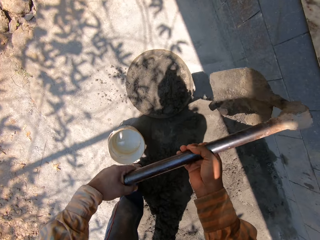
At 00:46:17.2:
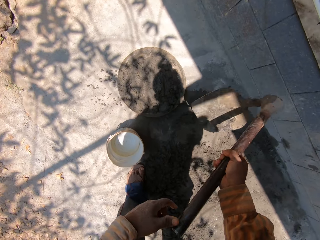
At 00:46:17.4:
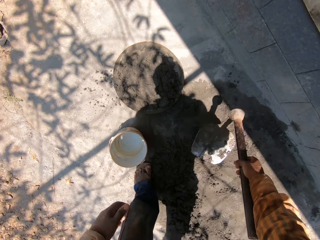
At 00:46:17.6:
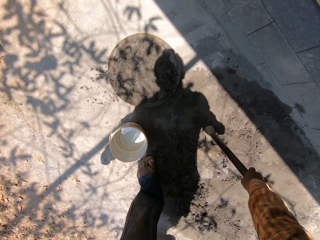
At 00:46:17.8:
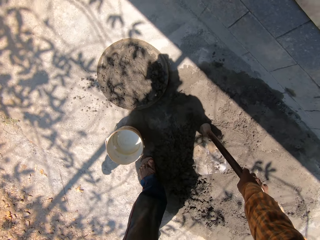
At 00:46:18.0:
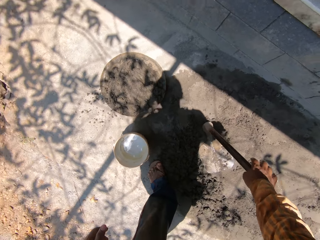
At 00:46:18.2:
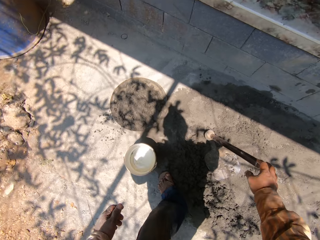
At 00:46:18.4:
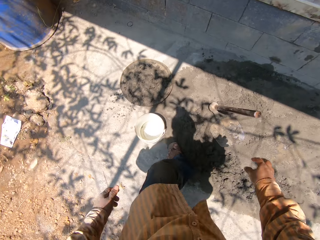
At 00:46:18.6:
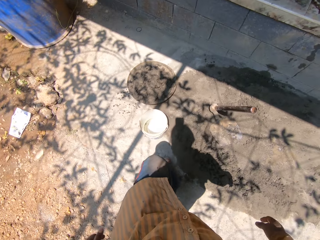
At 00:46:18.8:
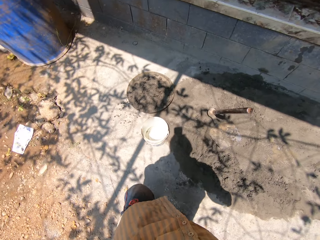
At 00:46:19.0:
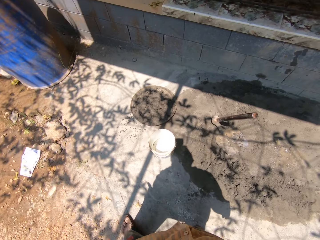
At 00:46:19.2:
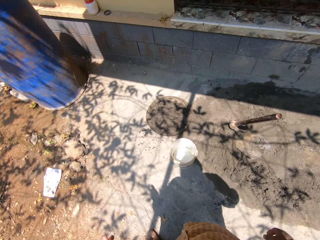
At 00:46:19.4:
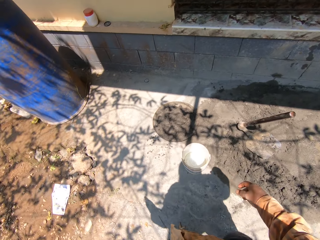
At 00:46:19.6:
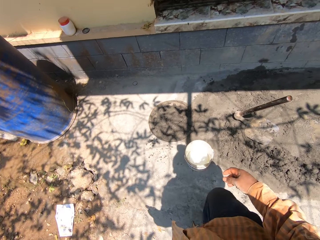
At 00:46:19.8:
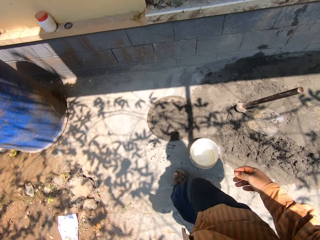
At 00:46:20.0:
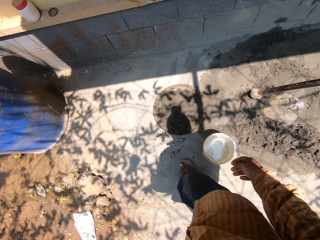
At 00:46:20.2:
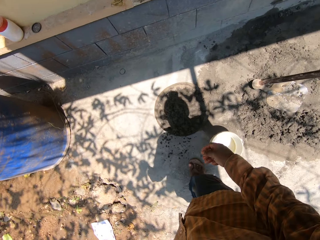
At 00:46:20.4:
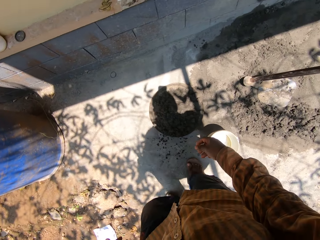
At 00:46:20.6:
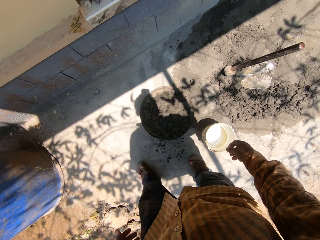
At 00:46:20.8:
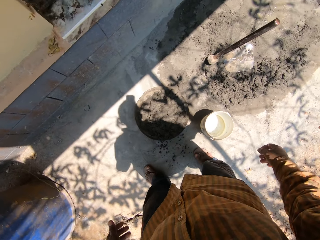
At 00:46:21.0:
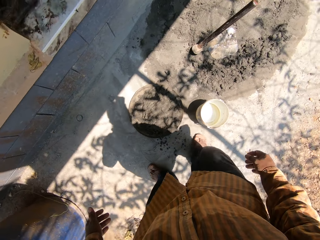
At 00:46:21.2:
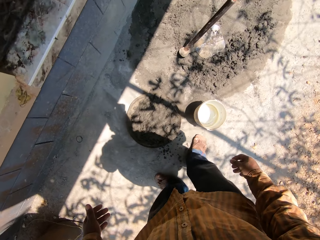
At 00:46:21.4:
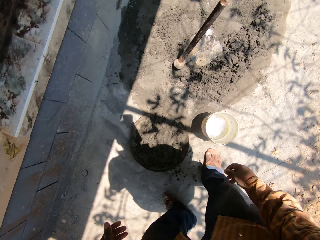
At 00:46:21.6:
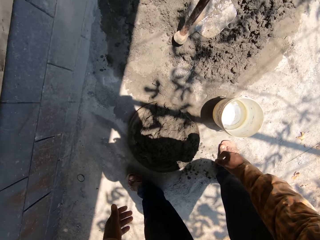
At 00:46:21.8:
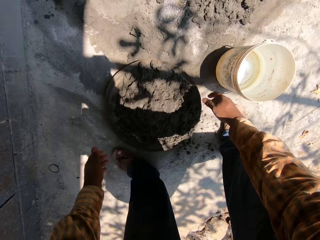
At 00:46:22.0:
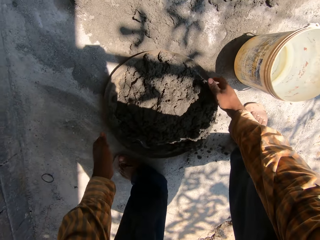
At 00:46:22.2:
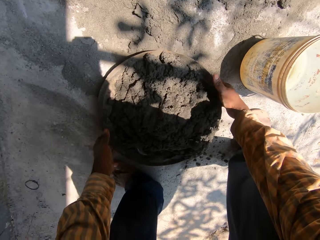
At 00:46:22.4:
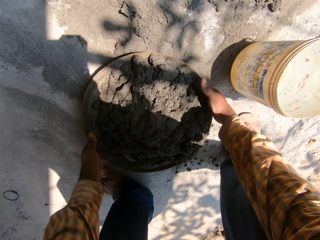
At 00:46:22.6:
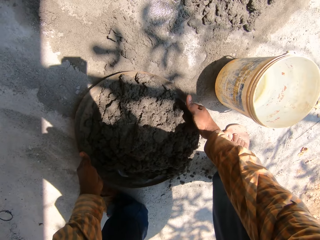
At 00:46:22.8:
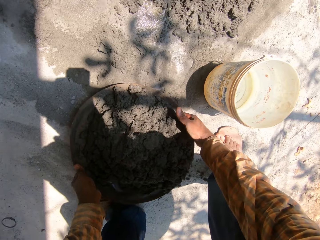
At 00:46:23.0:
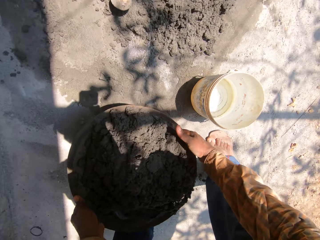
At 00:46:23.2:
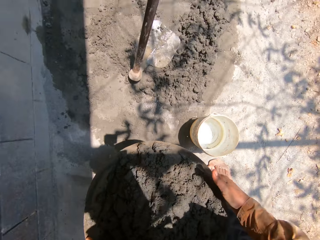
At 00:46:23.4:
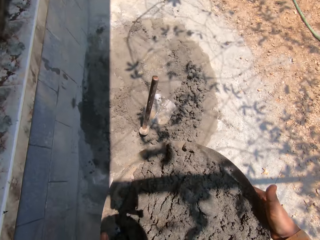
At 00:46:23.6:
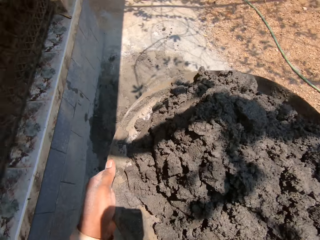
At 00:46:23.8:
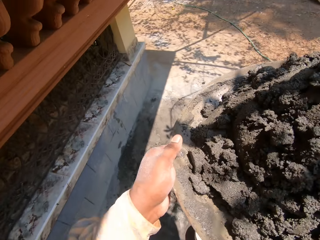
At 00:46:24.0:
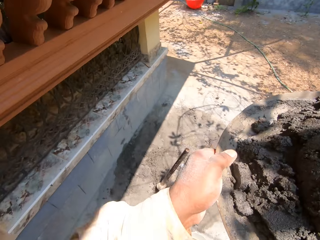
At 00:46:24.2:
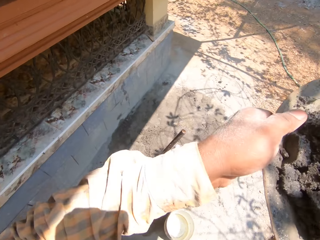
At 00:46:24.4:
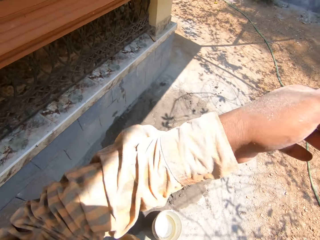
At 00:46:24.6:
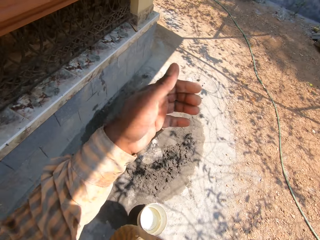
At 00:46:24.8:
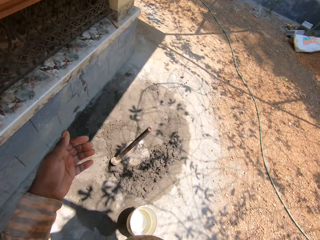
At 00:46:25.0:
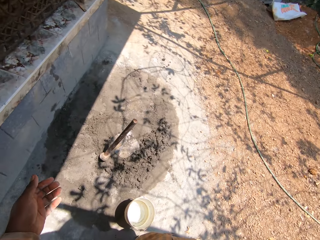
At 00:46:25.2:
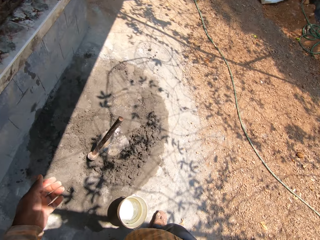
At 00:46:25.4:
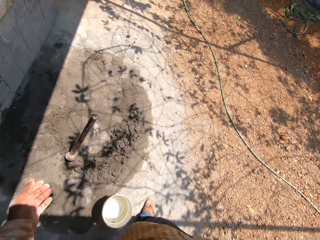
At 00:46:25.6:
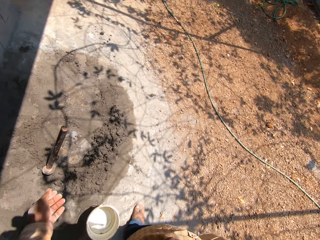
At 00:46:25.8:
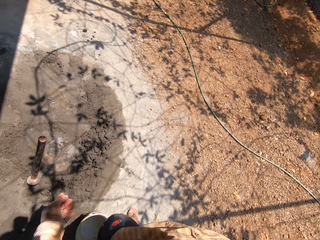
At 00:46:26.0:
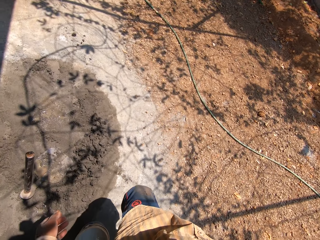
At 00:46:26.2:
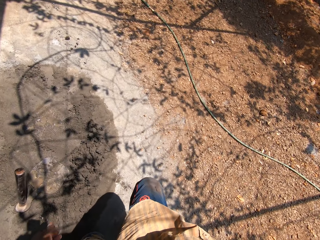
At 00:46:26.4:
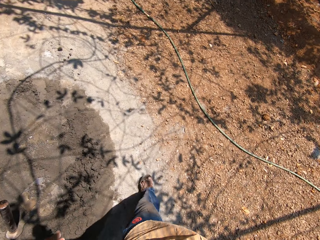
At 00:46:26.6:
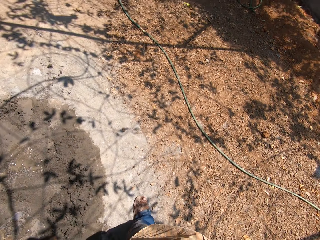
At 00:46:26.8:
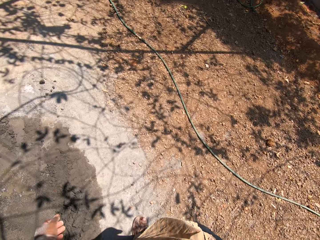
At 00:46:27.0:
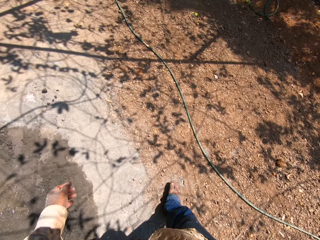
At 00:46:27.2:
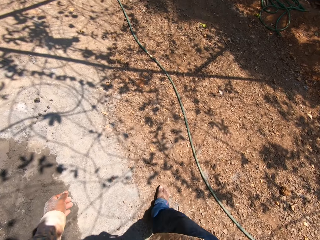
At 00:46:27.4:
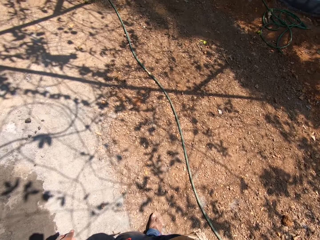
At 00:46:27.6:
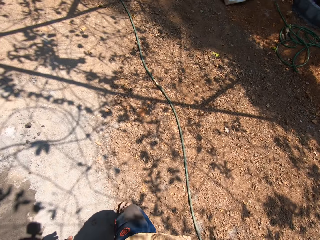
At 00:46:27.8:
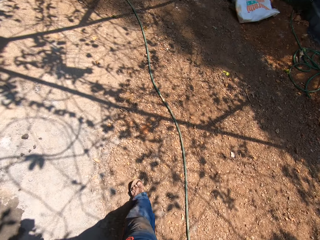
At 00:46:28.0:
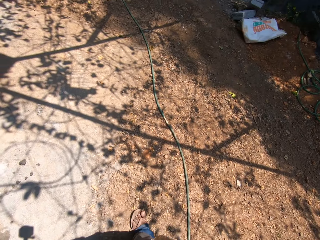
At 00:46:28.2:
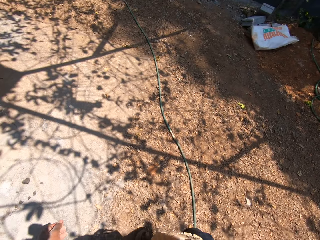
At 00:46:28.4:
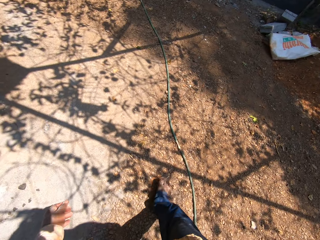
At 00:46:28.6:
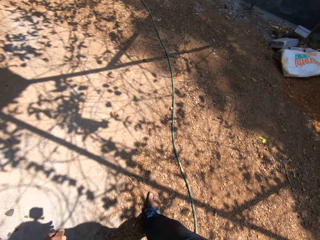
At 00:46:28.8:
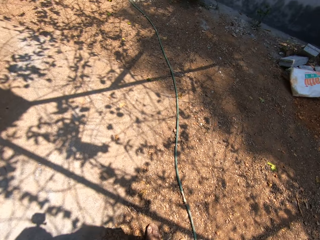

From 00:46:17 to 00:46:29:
The camera wearer pours mortar from the digging hoe in his hands into the pan on the ground. He takes his left hand off the digging hoe. He drops the digging hoe in his right hand on the ground. He walks around the site. He carries the pan of mortar from the ground with both hands. He places the pan of mortar on his head with both hands. He walks around the site.

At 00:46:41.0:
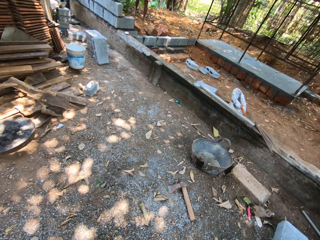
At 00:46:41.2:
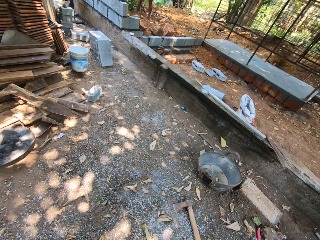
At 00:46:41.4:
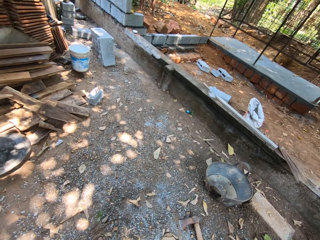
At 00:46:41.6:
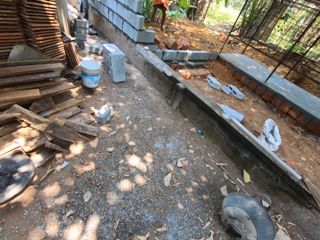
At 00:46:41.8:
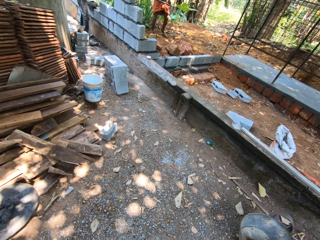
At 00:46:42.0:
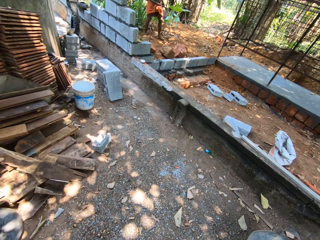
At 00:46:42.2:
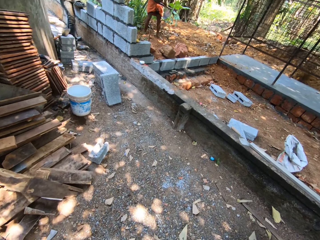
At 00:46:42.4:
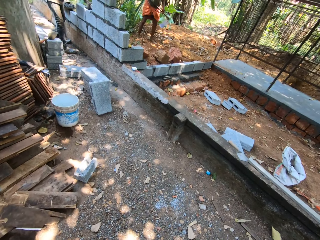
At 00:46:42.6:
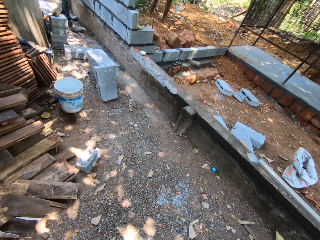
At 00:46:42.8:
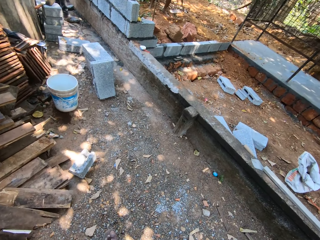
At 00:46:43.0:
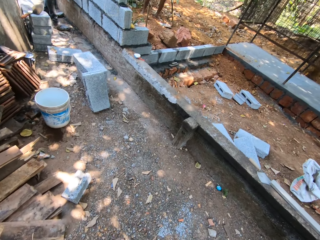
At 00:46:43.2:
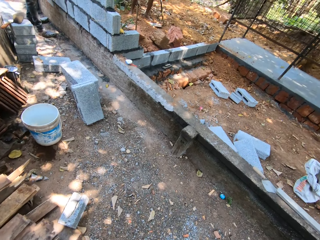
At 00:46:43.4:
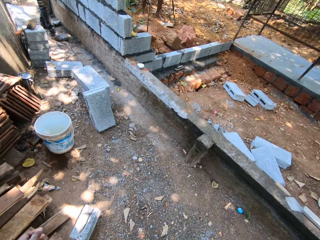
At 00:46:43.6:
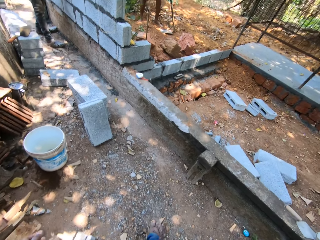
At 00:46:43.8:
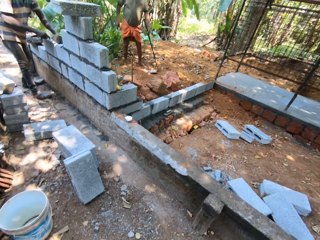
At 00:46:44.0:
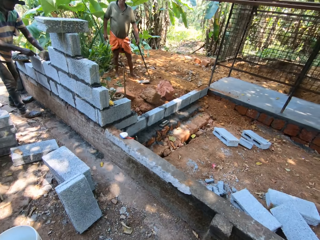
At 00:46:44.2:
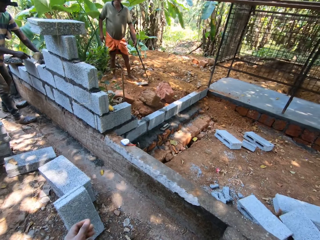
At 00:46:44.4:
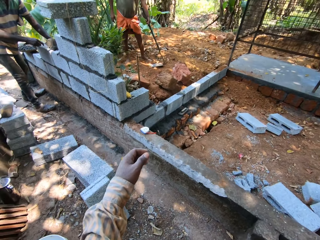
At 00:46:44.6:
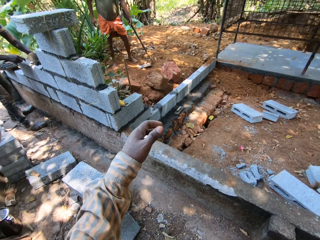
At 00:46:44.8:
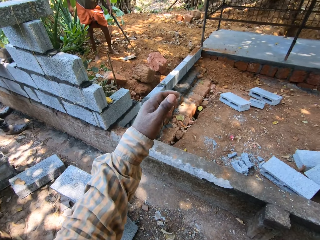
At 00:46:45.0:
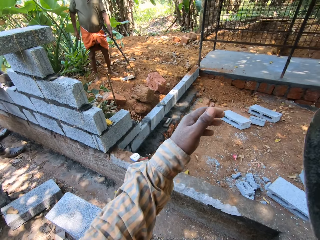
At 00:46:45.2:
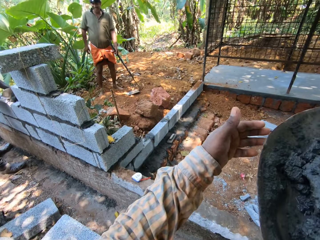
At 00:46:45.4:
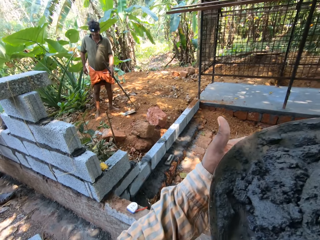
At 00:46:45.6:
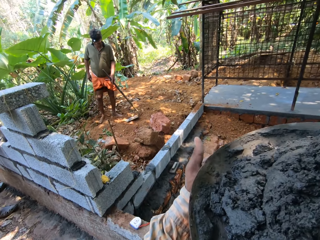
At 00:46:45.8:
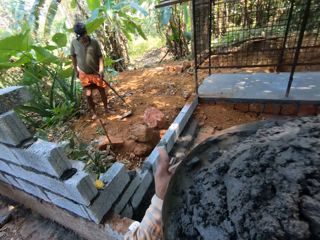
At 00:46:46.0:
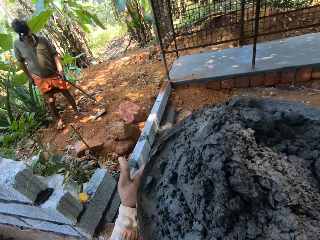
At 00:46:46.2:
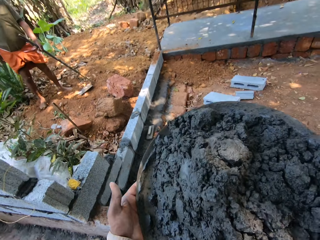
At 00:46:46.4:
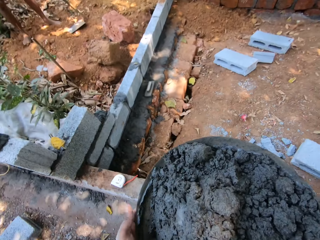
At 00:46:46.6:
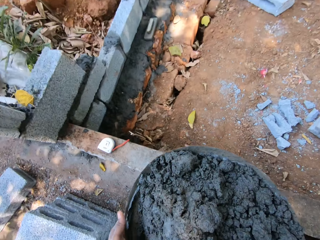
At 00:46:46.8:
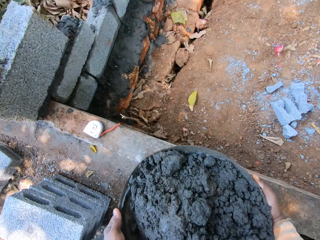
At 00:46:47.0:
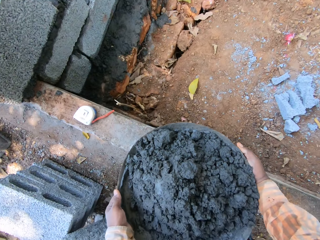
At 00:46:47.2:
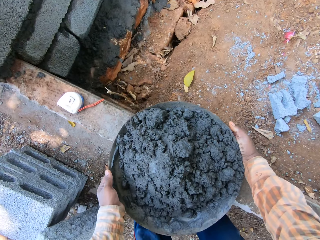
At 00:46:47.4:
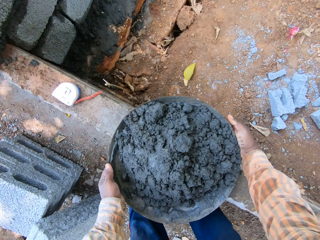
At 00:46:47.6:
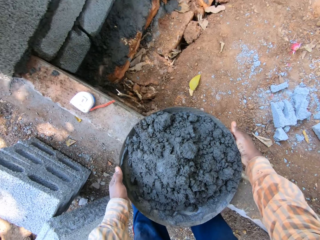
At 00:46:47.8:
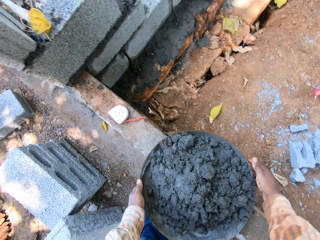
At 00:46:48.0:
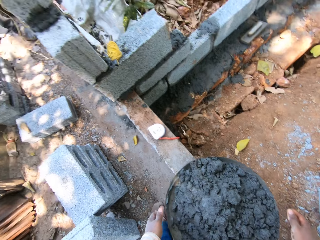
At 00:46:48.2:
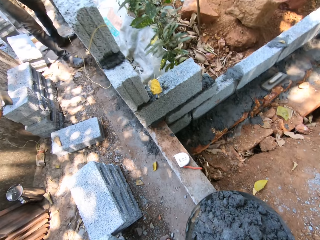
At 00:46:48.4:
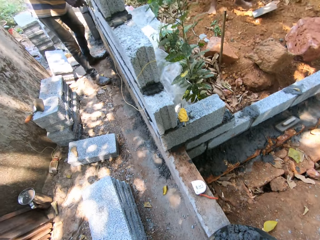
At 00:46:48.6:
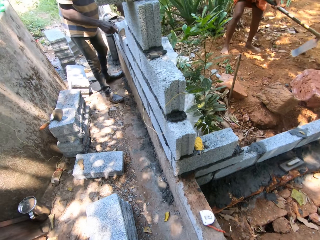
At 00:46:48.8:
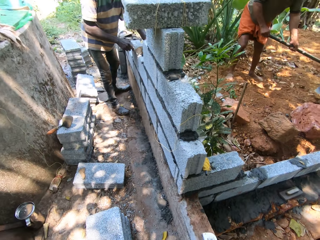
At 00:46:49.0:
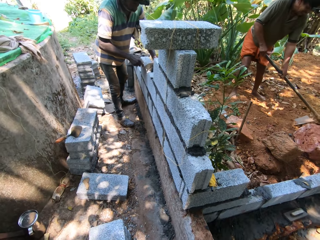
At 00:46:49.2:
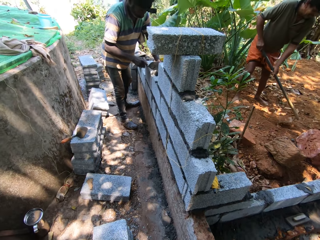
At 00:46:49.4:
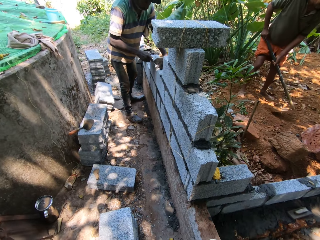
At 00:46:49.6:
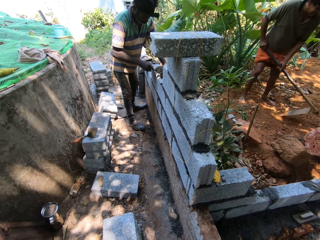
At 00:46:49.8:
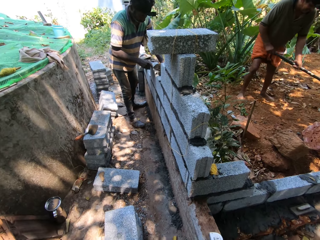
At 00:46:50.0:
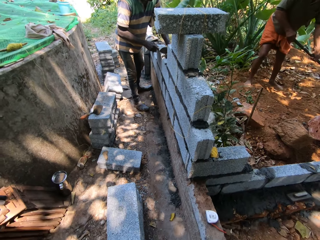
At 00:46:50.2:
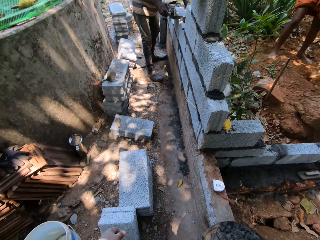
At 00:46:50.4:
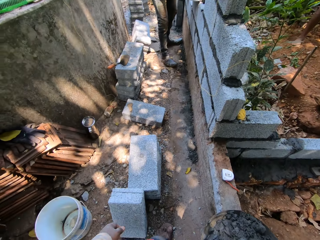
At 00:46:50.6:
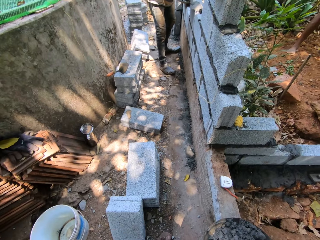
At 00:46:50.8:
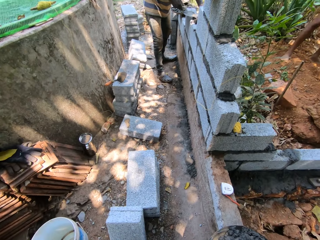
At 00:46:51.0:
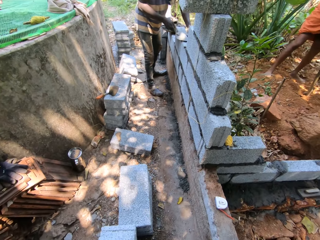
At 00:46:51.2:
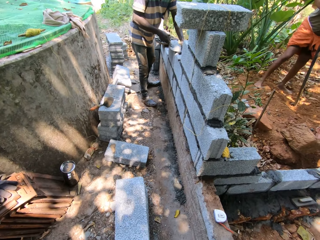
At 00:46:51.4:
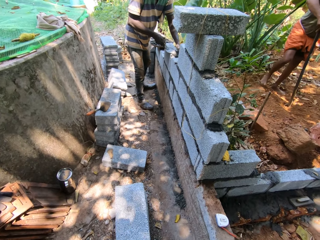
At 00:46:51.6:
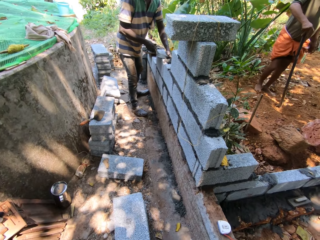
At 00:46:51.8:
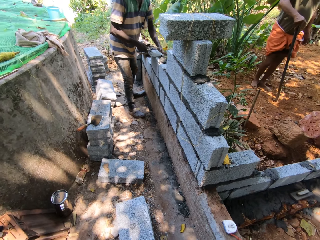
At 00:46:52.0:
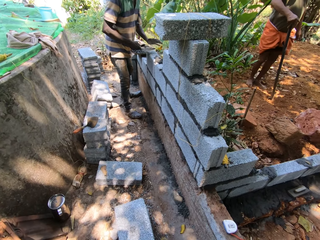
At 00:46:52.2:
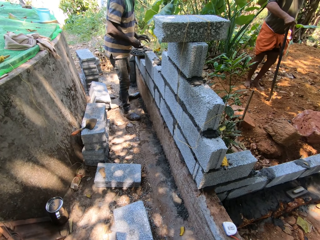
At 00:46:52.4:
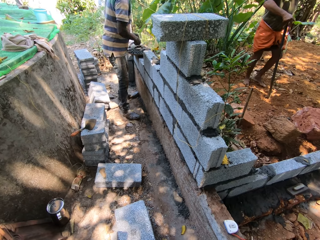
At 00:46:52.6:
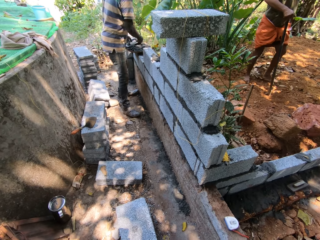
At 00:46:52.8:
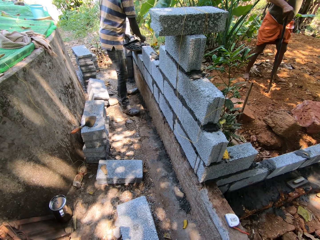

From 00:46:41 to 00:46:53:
A man drops a digging hoe in his left hand on the ground. The camera wearer carries the pan of mortar from the head with his hands. He drops the pan of mortar with both hands on the ground. Another man applies mortar to the fence with the trowel in his right hand and his left hand. The first man tills the ground with the digging hoe in his hands. The camera wearer interacts with the first man, a third man and the second man.
